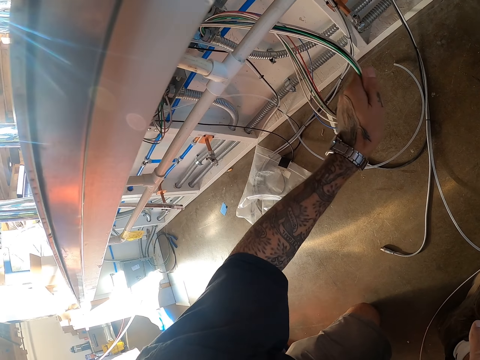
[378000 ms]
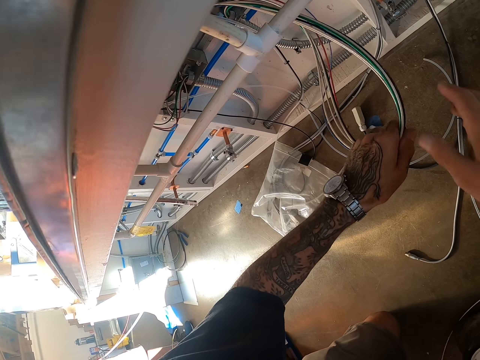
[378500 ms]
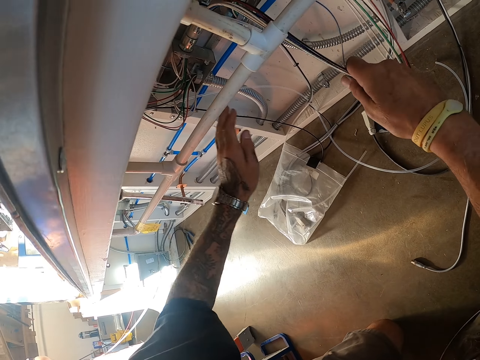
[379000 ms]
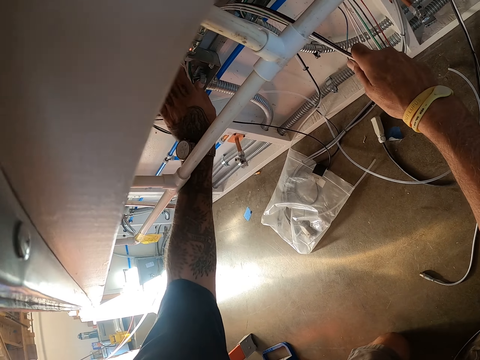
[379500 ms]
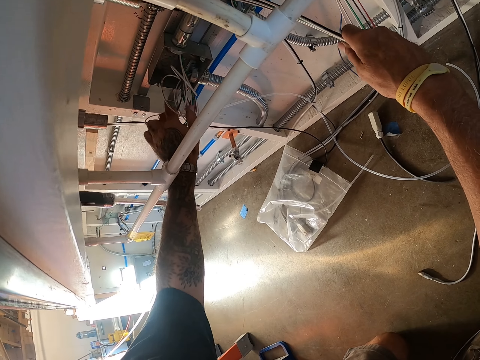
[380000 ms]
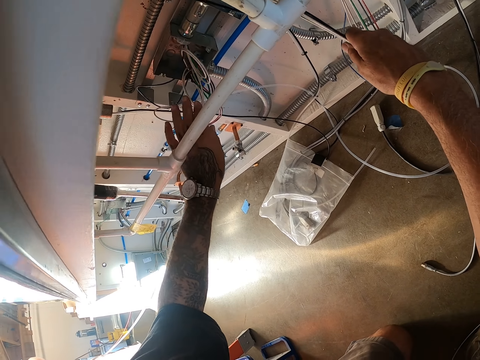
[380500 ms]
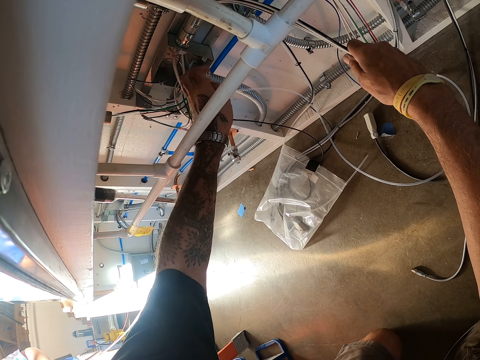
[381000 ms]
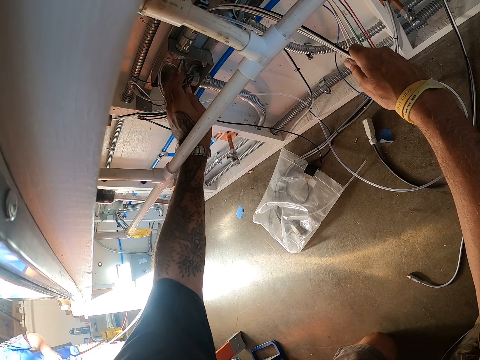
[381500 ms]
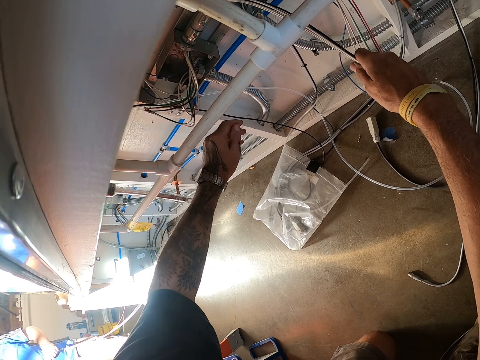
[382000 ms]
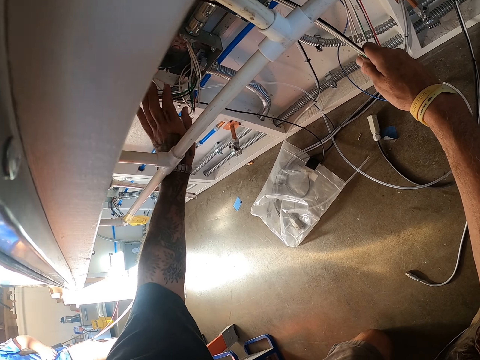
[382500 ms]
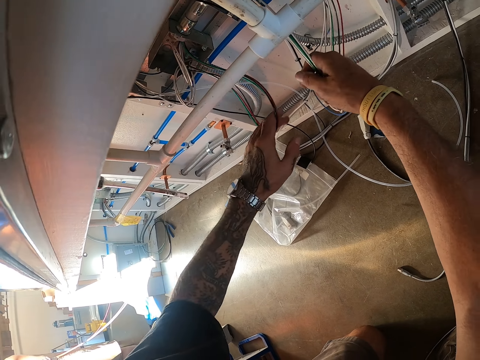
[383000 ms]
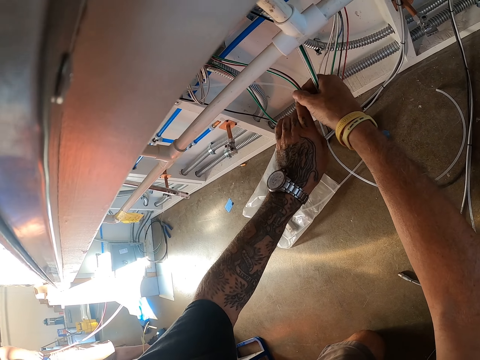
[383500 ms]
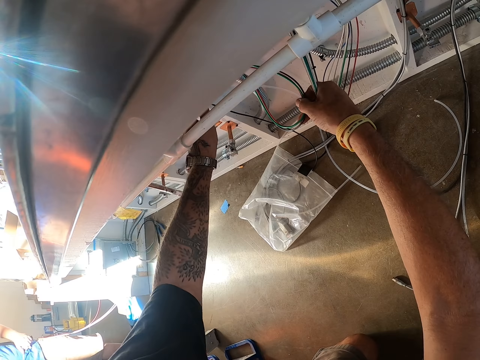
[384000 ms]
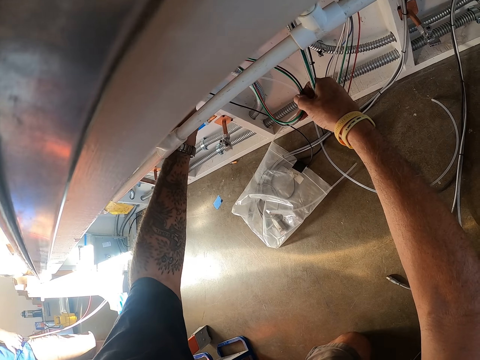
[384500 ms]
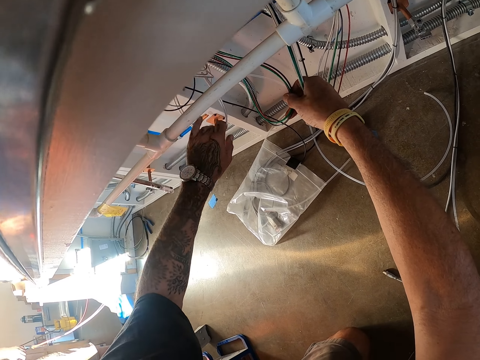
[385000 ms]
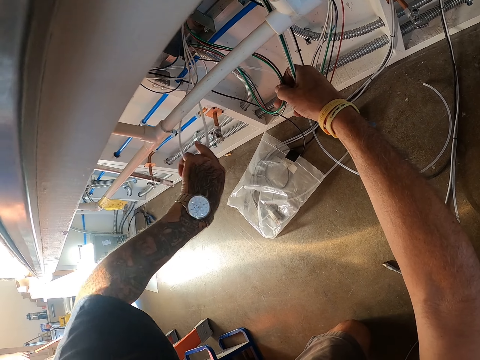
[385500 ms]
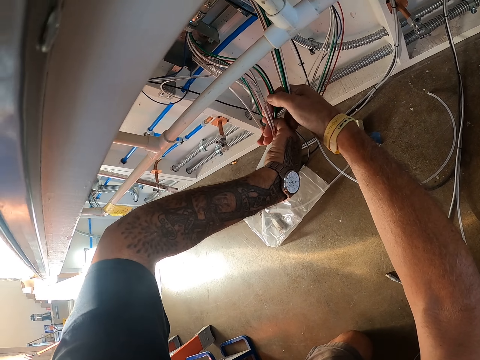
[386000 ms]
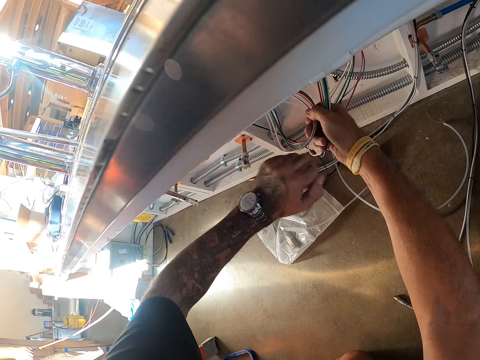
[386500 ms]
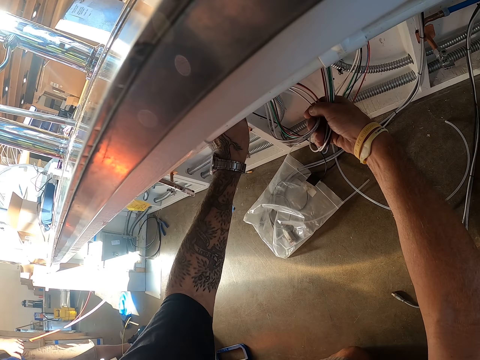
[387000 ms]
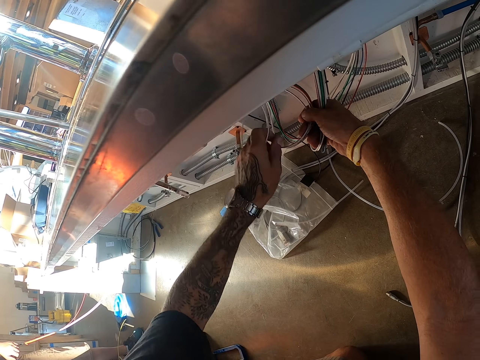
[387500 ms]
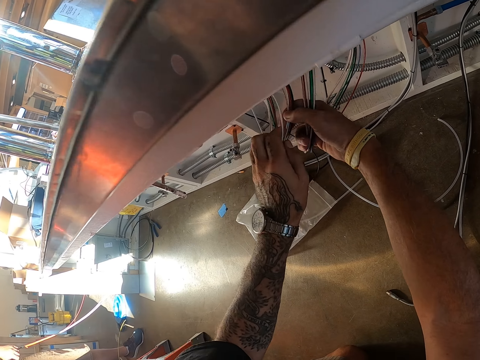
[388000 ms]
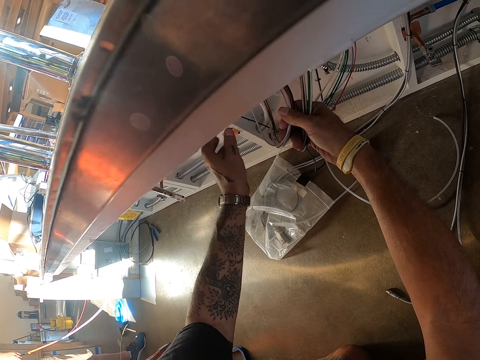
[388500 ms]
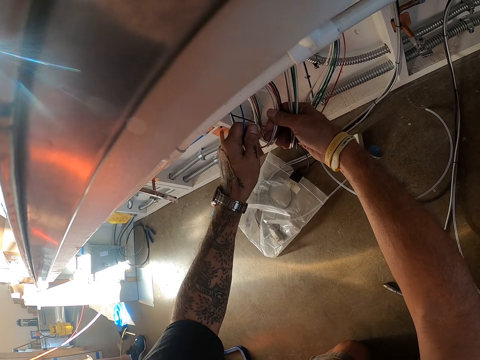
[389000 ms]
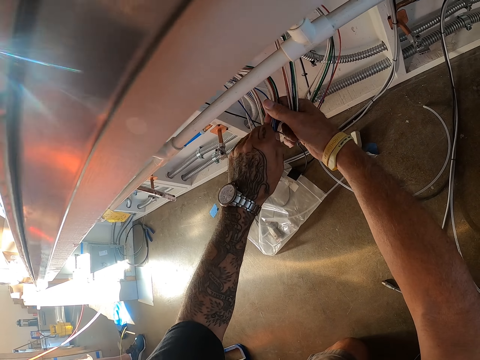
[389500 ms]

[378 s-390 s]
The camera wearer pulls the cables. He puts the cables in his other hand. He holds the cables together.

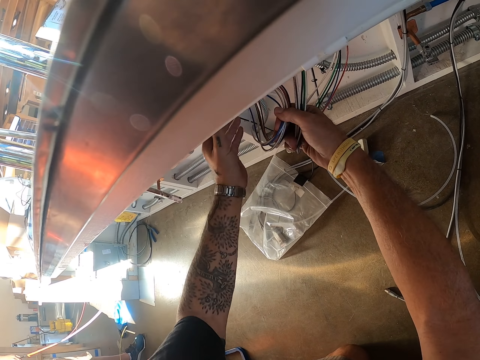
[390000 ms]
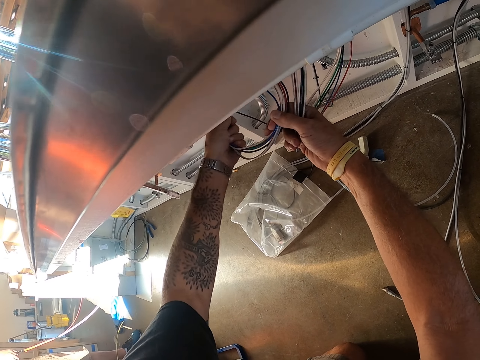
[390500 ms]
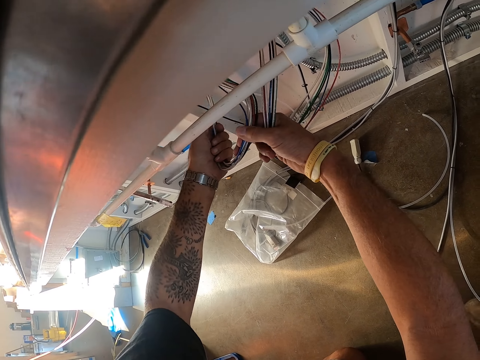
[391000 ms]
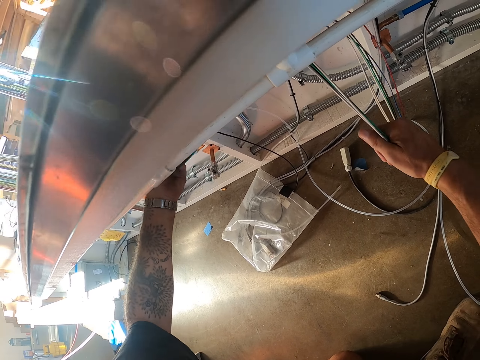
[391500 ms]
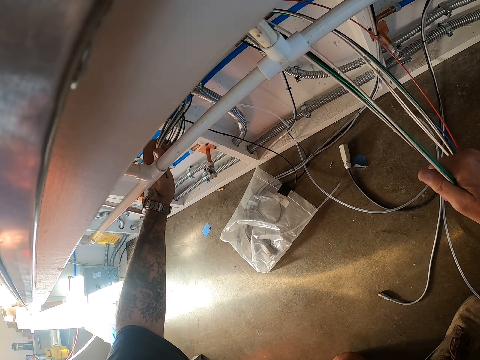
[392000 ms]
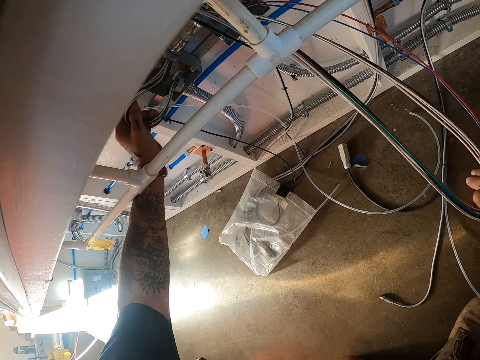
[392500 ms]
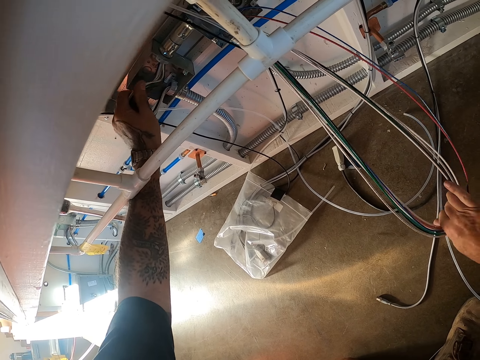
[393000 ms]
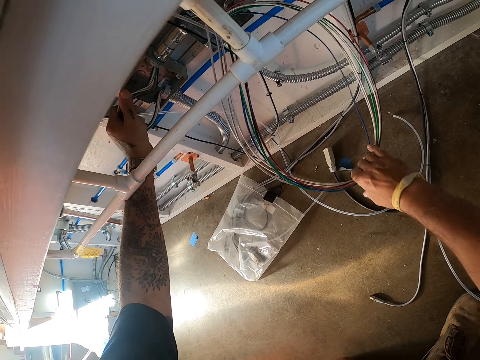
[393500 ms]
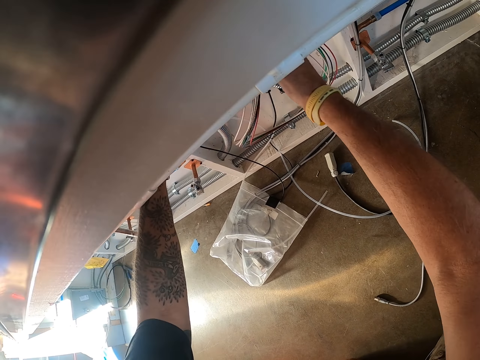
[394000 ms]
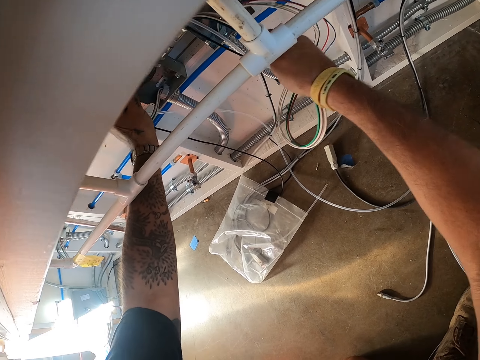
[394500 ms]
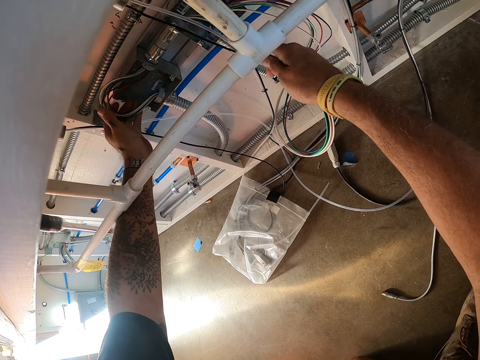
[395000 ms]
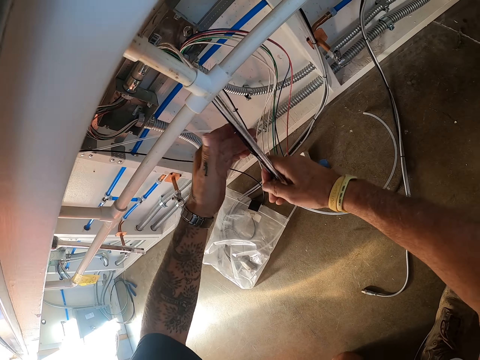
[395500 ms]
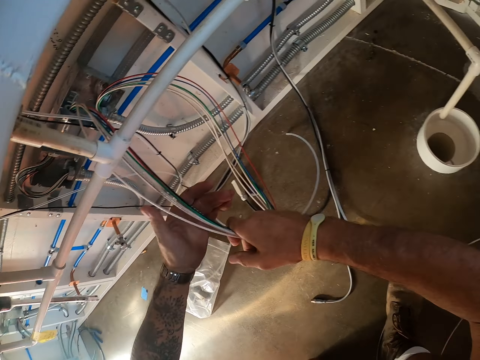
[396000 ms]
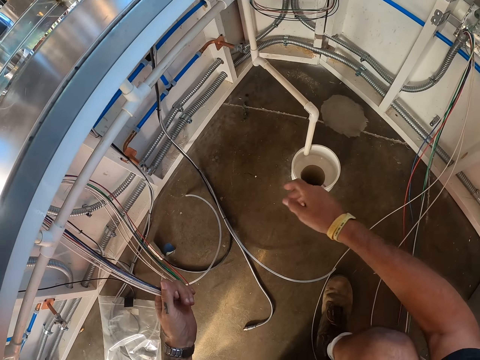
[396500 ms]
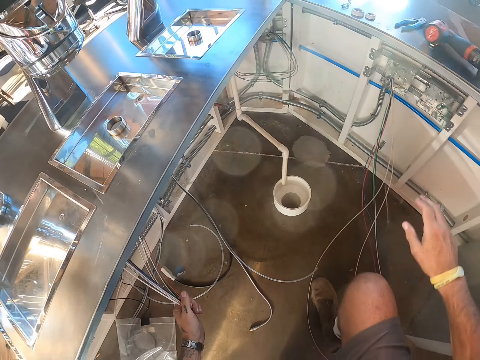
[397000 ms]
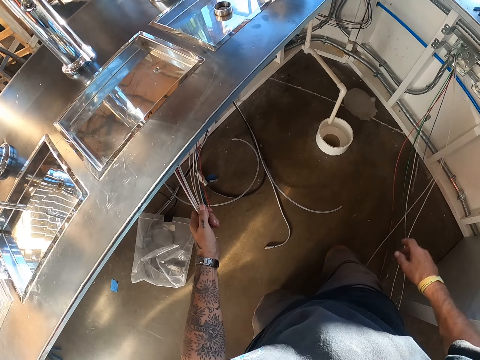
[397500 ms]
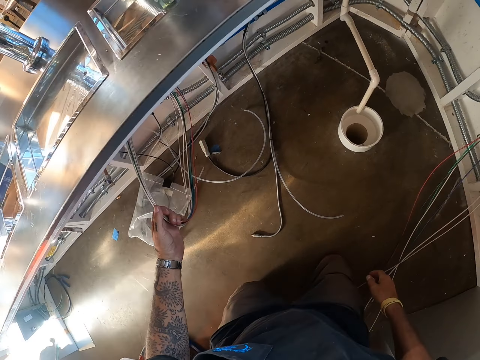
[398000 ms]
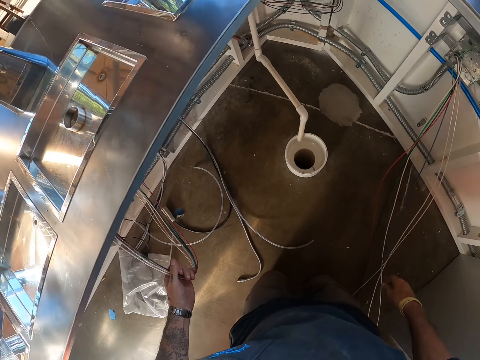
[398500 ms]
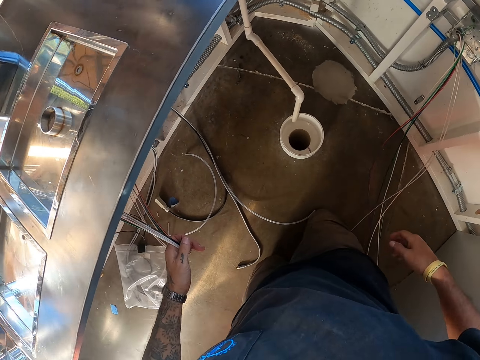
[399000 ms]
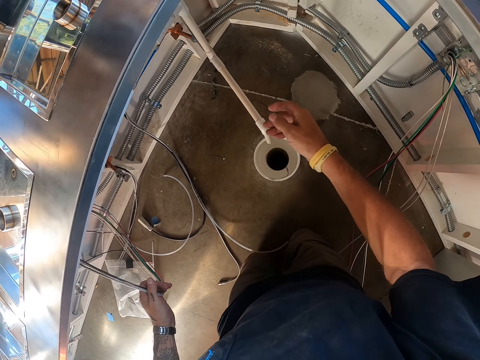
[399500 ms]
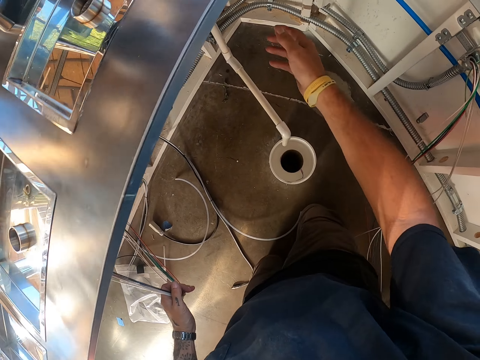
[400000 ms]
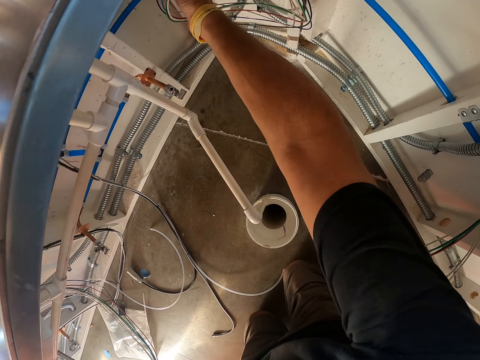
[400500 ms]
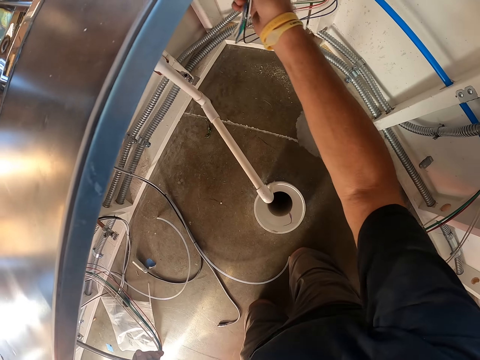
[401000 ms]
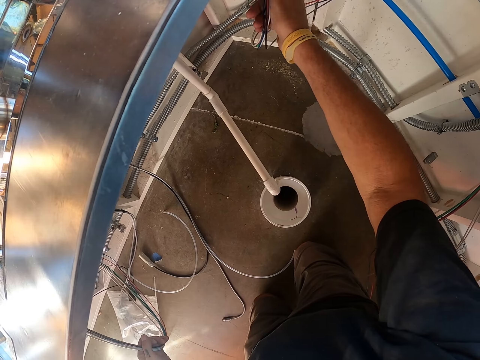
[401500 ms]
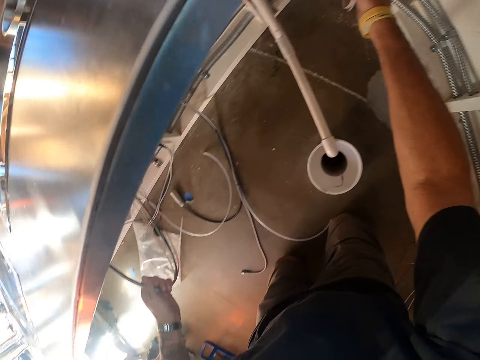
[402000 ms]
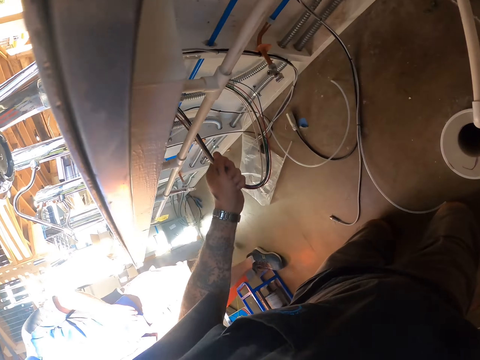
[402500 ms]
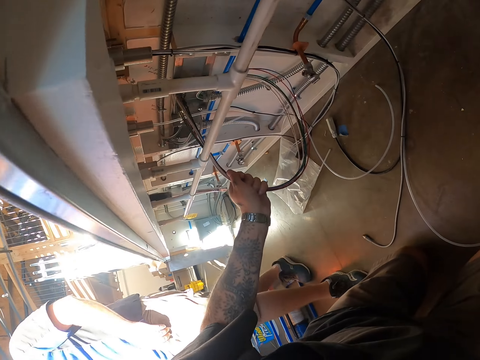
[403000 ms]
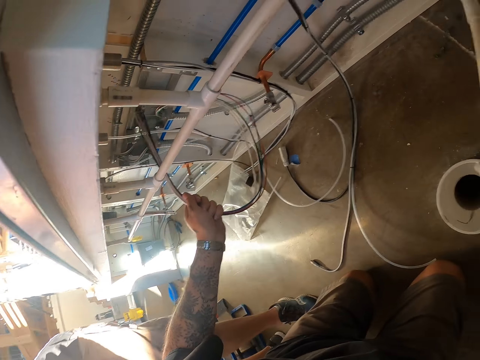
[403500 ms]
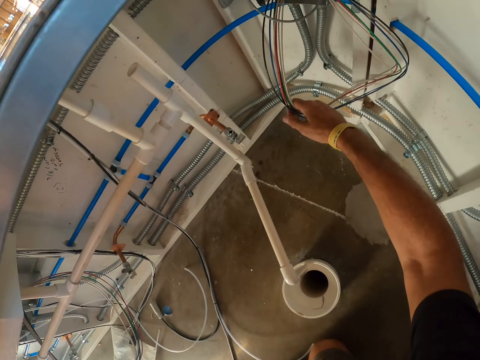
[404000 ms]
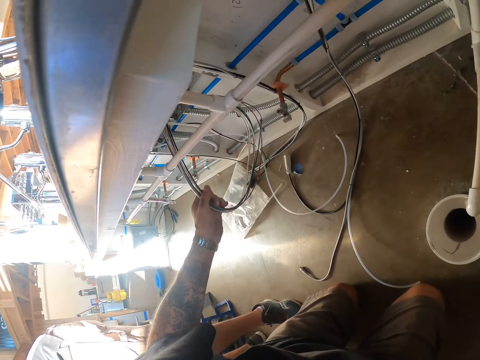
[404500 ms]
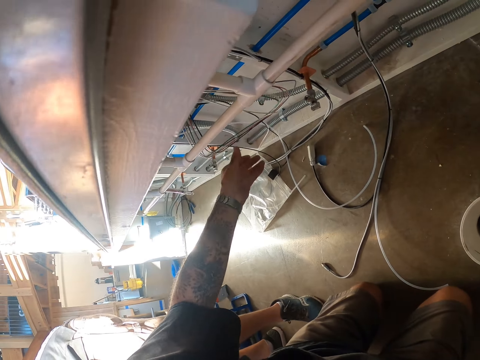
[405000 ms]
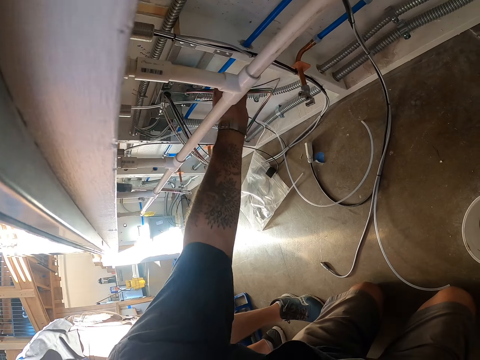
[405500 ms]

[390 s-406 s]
The camera wearer pulls the cables. He holds the cables with his other hand. He kneels down, moves forward, and pulls the cables. He holds the cables. A man walks towards the camera wearer.
